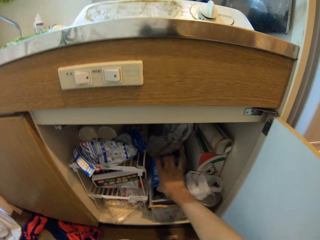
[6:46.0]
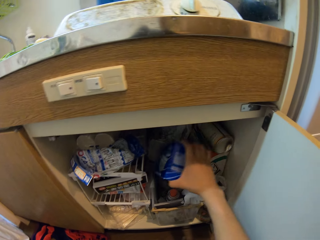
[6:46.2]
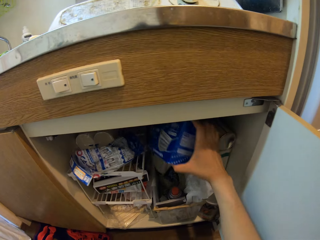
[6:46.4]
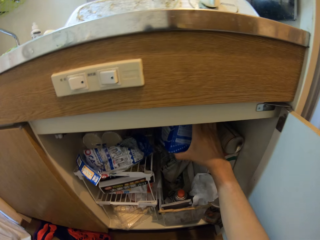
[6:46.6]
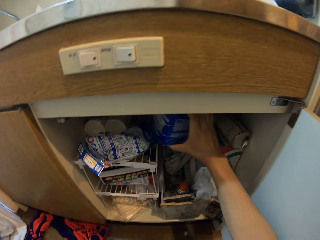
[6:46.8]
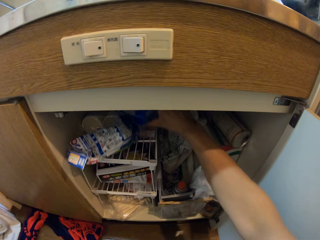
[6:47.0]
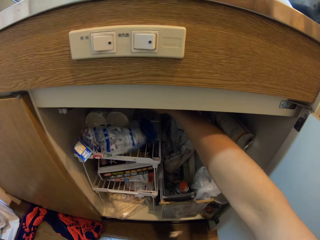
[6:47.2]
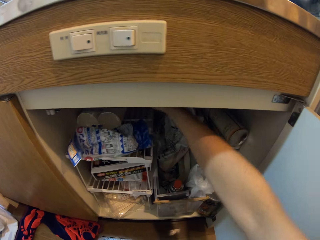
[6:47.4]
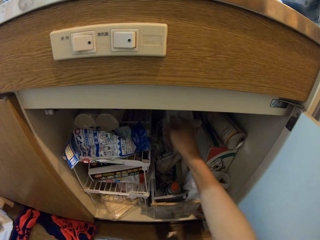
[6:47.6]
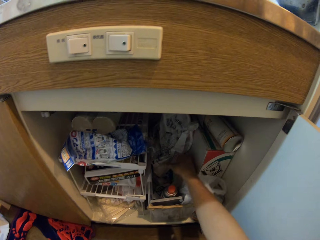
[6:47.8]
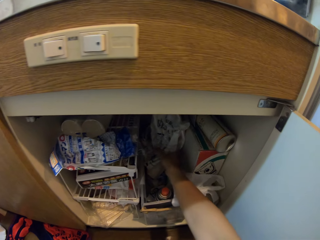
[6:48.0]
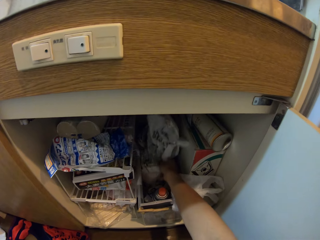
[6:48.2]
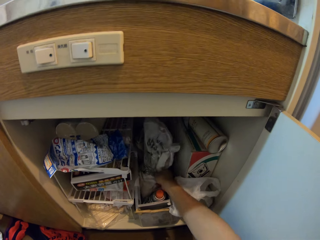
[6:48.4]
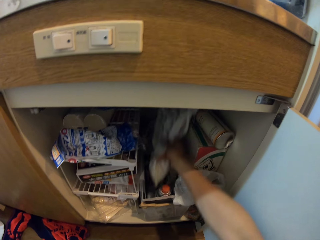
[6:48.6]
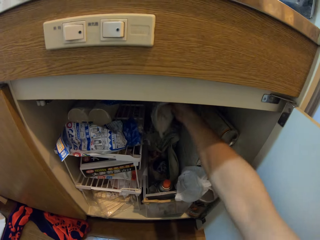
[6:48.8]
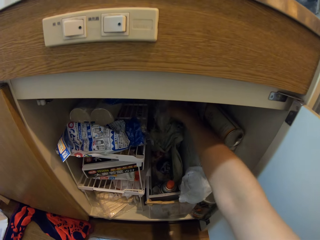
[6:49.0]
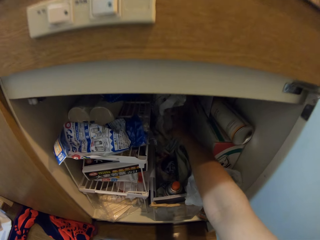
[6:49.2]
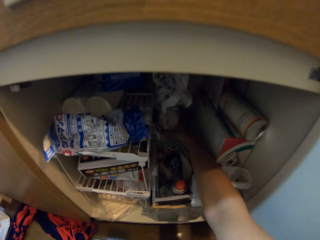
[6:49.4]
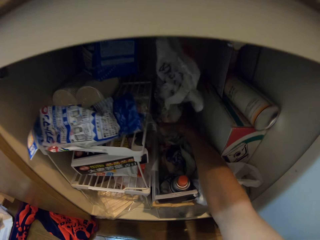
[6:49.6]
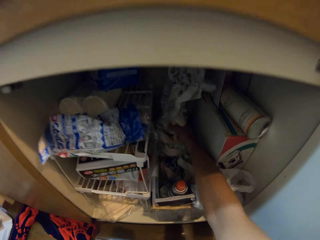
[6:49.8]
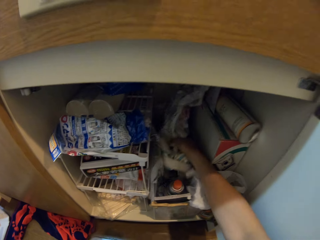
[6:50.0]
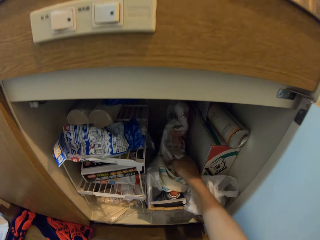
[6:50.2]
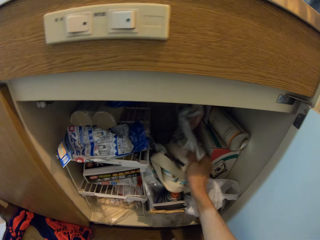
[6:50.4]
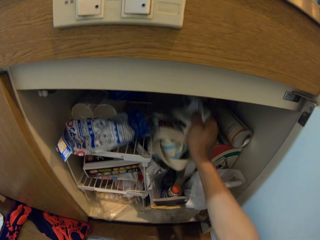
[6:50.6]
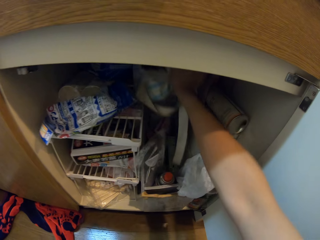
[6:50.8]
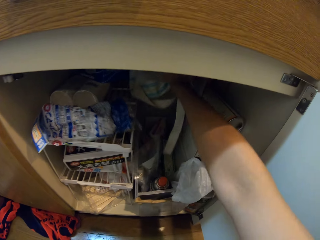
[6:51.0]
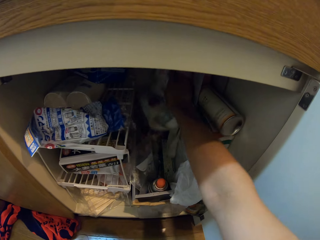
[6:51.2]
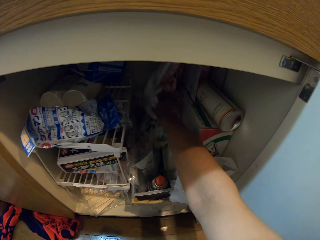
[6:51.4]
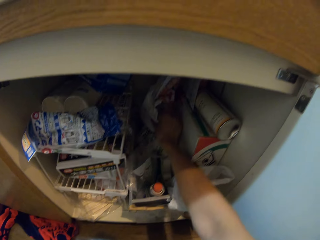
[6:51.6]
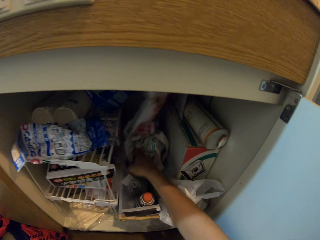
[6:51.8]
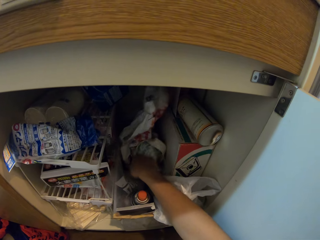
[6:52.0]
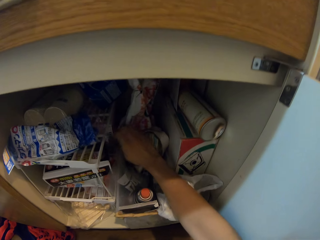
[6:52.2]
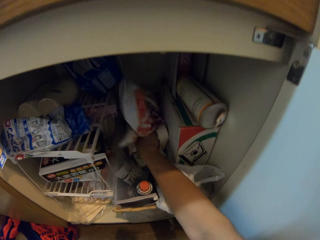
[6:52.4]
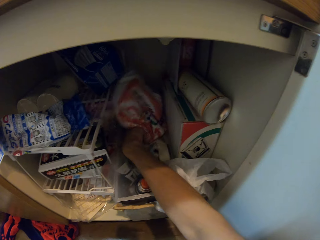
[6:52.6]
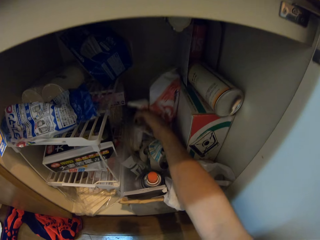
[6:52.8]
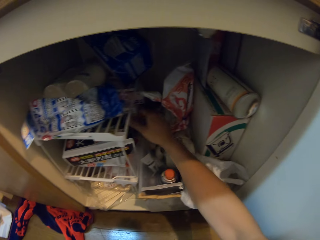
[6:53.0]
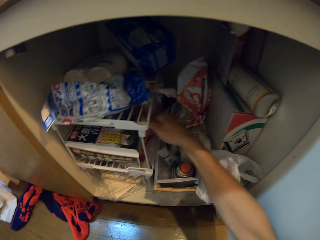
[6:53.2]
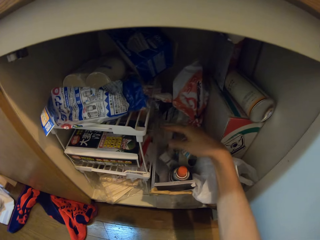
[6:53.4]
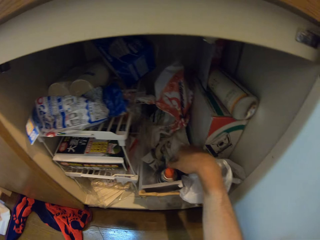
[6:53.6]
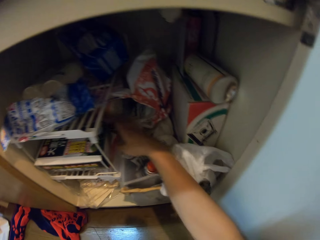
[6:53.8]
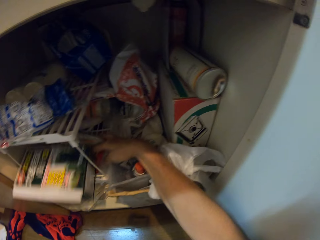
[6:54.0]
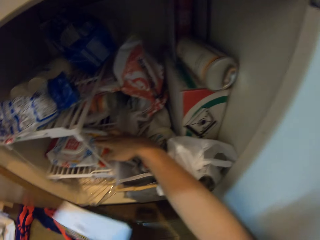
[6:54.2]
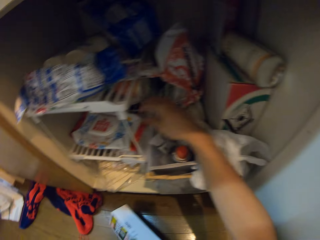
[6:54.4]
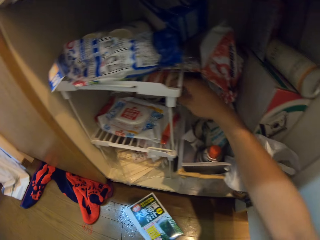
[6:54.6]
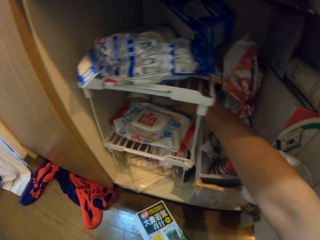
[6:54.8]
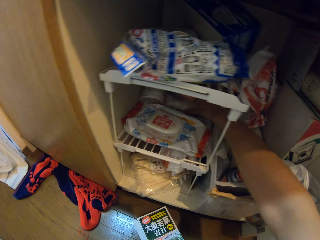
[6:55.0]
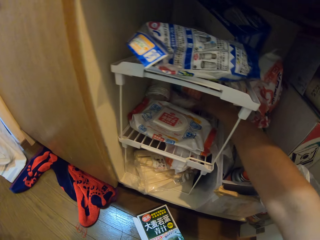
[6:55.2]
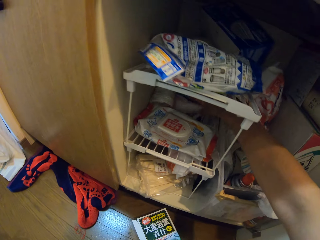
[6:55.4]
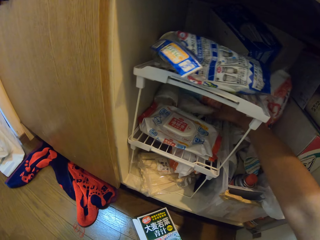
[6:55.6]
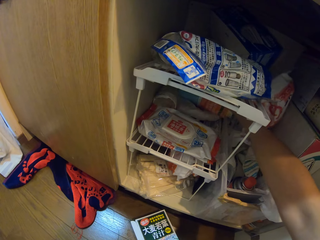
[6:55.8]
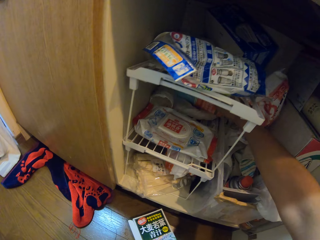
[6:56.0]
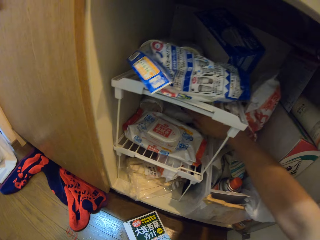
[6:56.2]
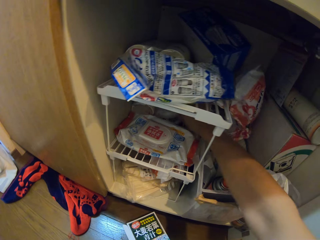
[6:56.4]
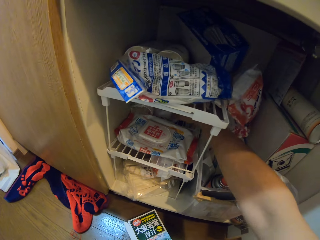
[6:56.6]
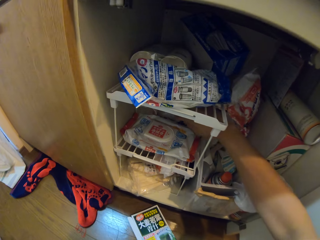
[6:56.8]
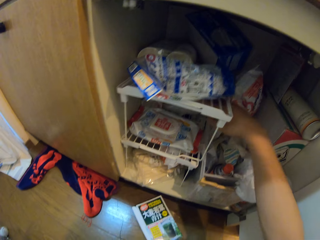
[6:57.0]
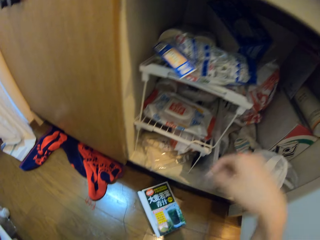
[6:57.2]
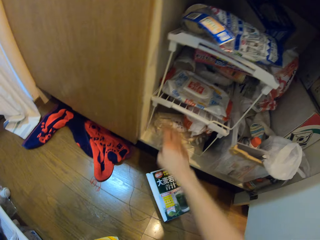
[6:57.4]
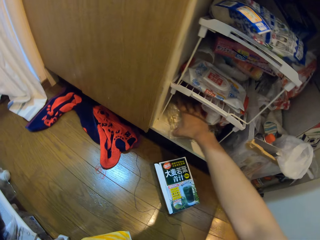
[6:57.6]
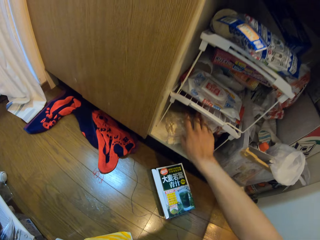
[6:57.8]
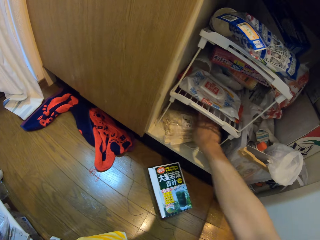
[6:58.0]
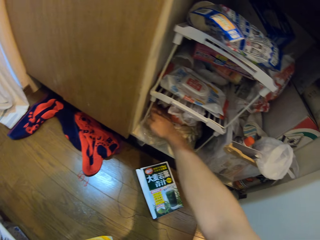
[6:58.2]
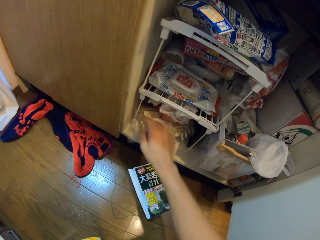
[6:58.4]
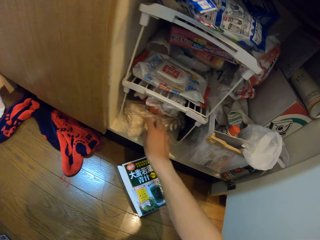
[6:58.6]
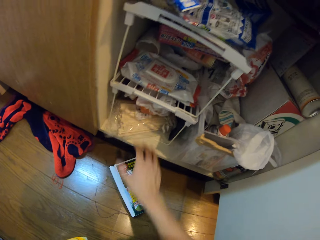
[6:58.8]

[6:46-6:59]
The camera wearer arranges the stuff in the cabinet. They look for something in the cabinet. They drop a box on the floor. They search for something in the cabinet.

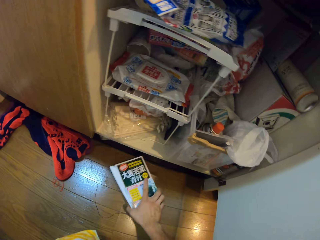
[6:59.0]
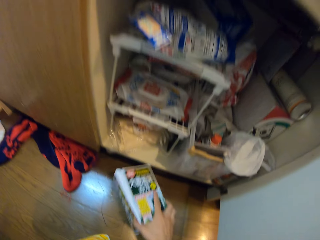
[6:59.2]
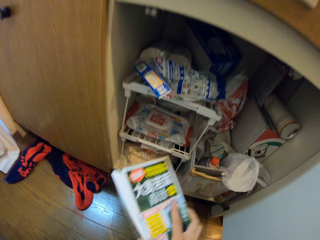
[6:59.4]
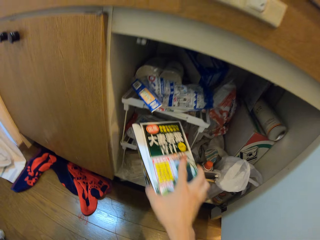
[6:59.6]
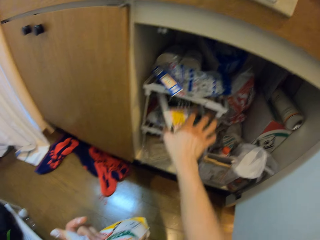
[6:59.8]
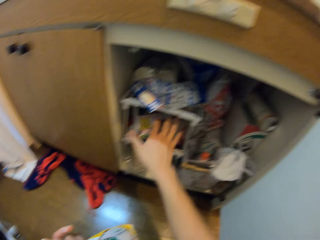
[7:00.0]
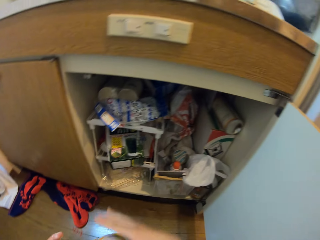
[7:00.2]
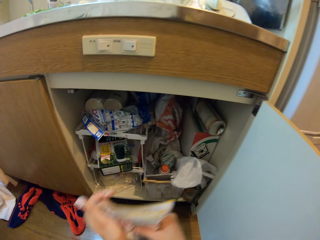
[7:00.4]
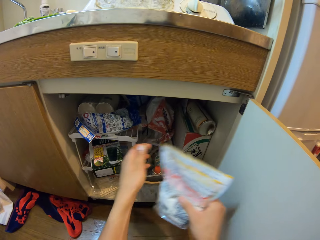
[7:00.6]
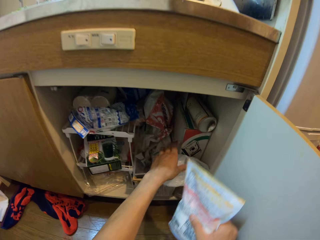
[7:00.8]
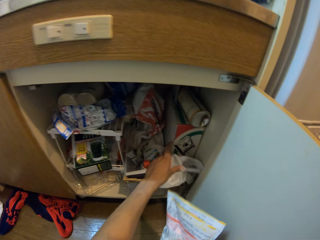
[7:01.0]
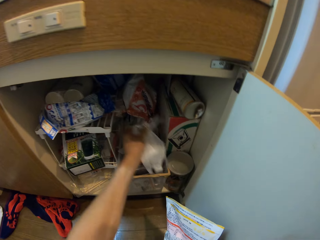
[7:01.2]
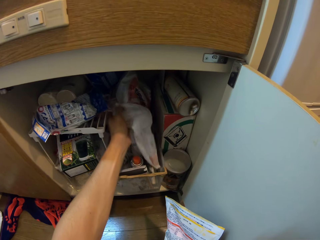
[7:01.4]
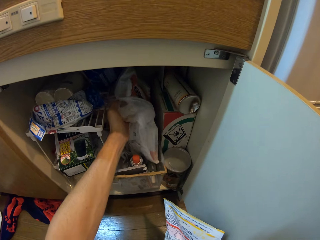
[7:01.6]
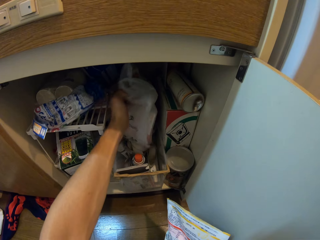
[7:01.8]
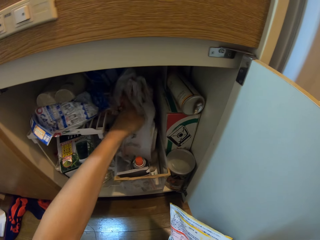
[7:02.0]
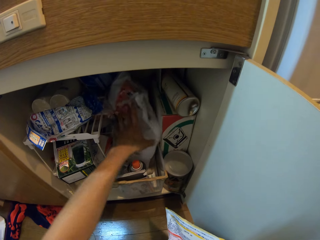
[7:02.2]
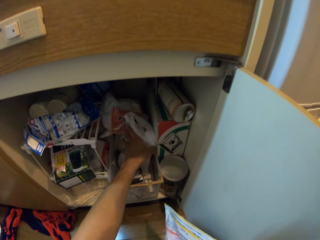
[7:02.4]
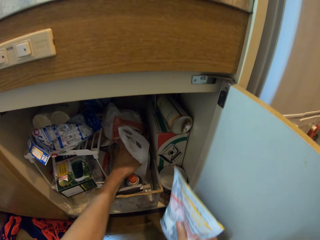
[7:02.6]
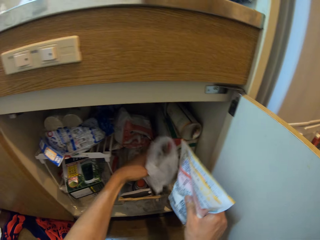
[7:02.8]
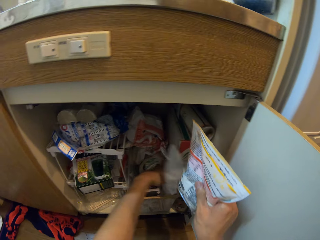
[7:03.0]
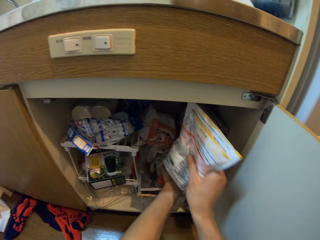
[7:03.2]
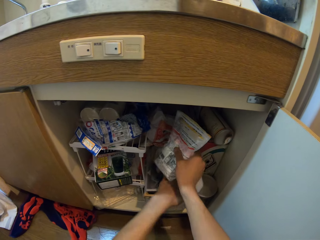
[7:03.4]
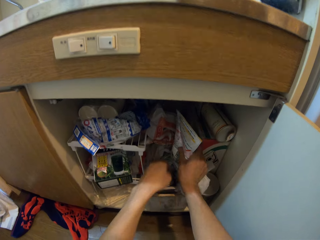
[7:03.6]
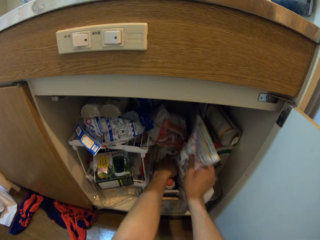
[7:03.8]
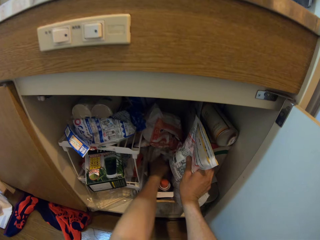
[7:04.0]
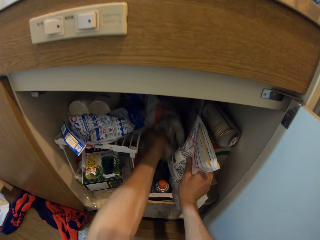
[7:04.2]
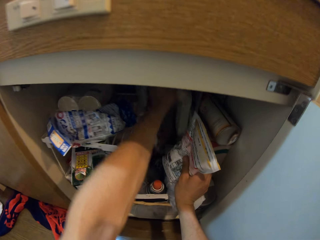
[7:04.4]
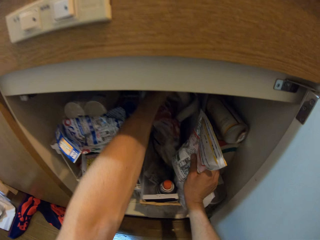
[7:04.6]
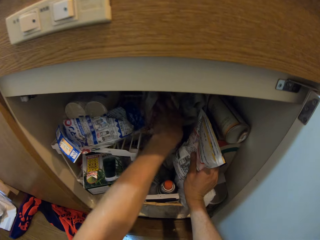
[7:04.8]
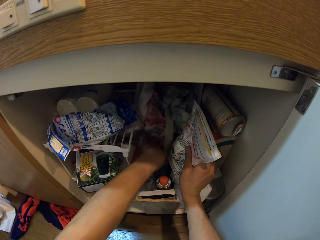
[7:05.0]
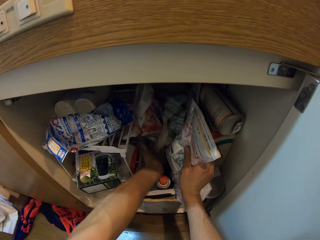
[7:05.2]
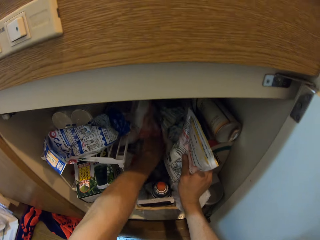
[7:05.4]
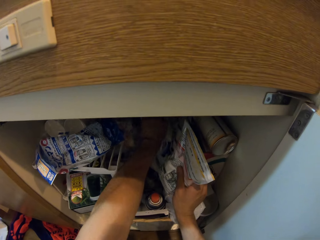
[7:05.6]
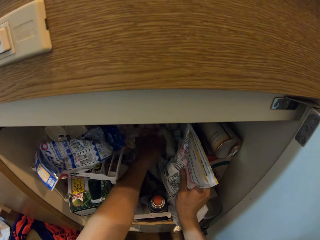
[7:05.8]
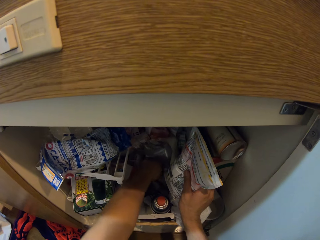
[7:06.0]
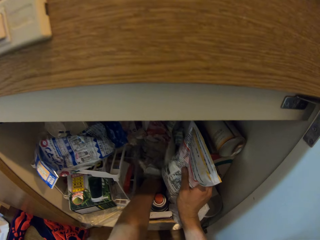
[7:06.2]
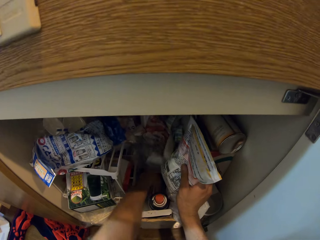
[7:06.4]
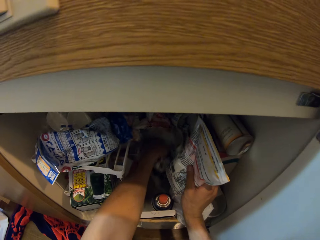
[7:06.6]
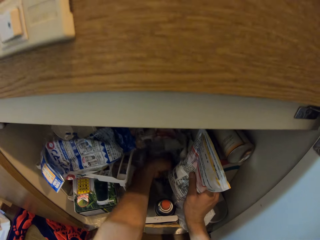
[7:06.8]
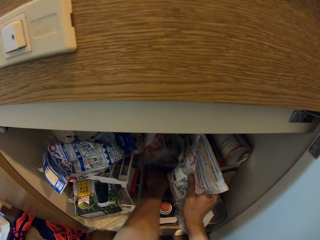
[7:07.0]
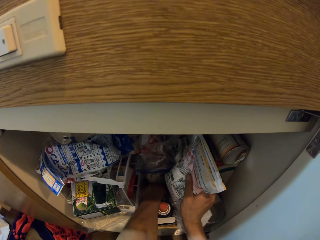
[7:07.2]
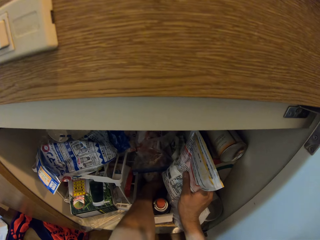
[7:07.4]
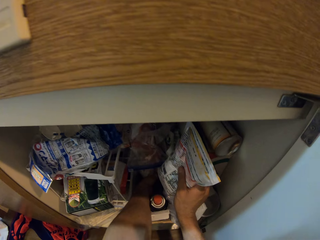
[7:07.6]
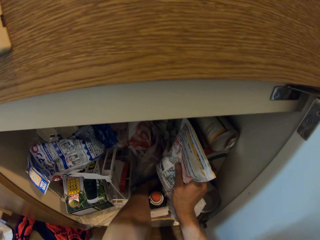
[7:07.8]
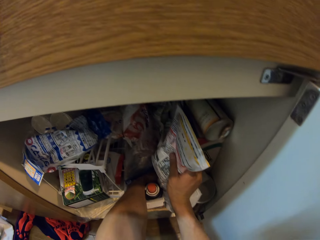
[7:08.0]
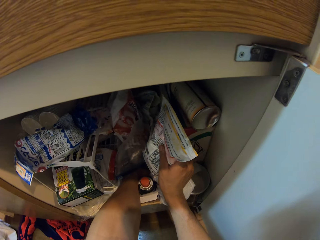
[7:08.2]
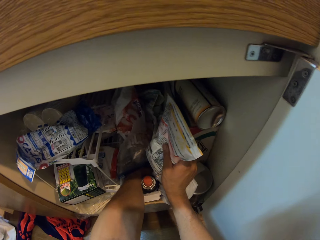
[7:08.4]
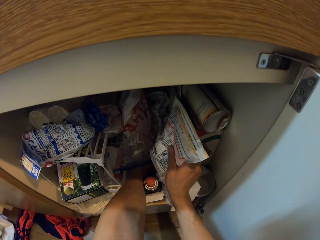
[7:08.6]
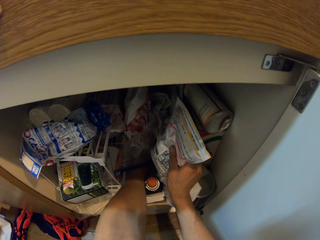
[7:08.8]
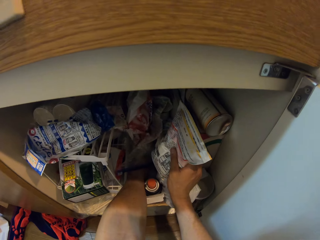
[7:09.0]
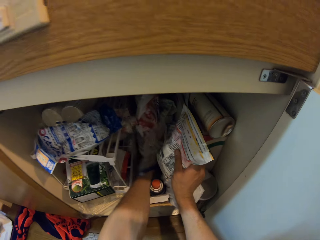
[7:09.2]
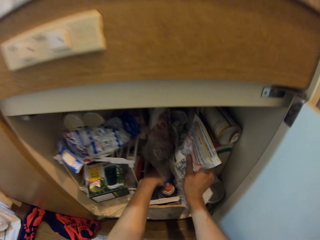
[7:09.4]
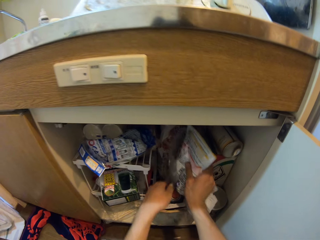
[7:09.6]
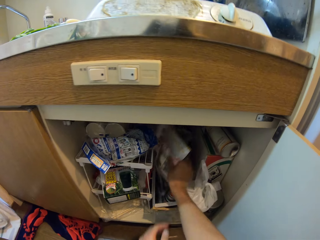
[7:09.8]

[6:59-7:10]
The camera wearer picks up the box from the floor. They put the box in the cabinet. They search for something in the cabinet. They put the sachet in the cabinet. They search for something in the cabinet.
